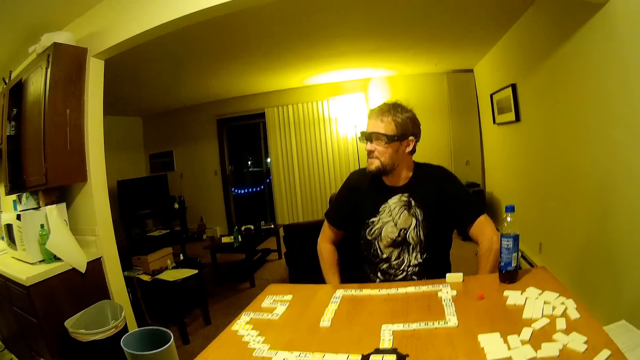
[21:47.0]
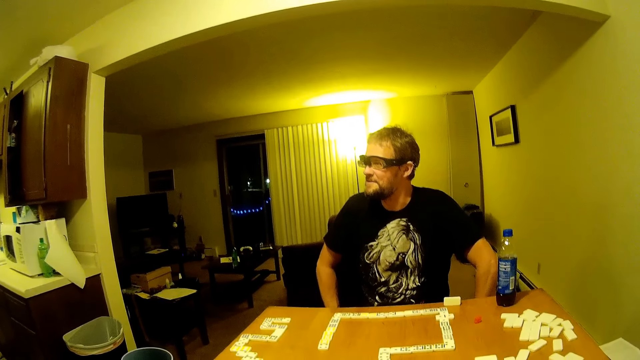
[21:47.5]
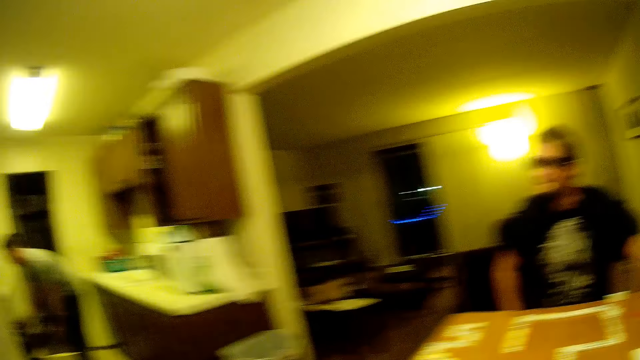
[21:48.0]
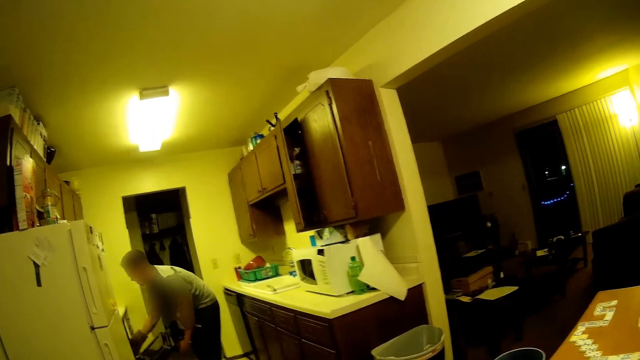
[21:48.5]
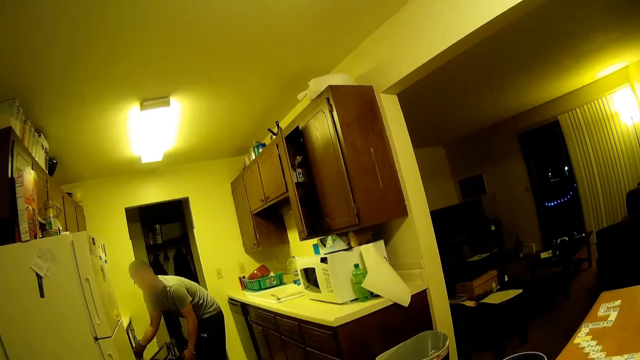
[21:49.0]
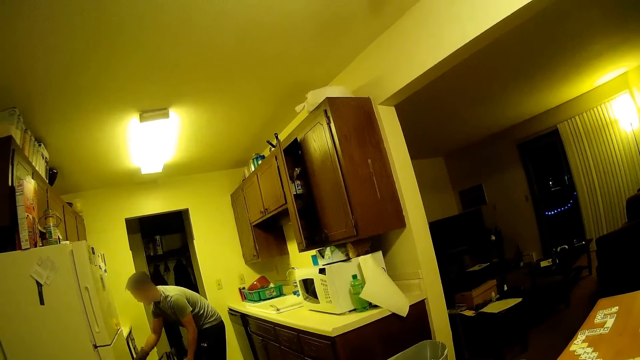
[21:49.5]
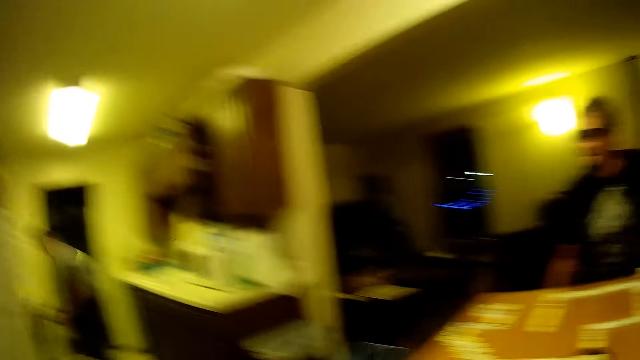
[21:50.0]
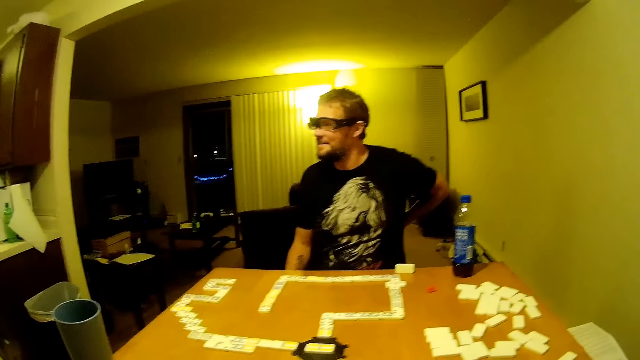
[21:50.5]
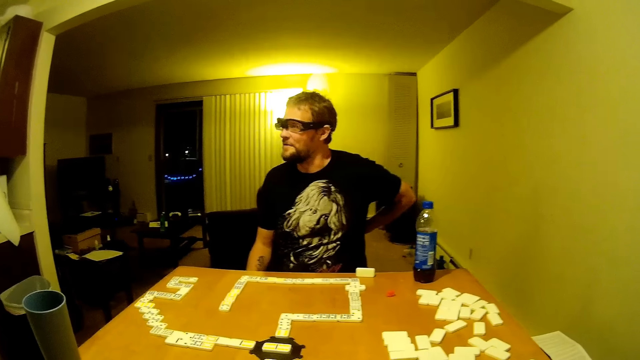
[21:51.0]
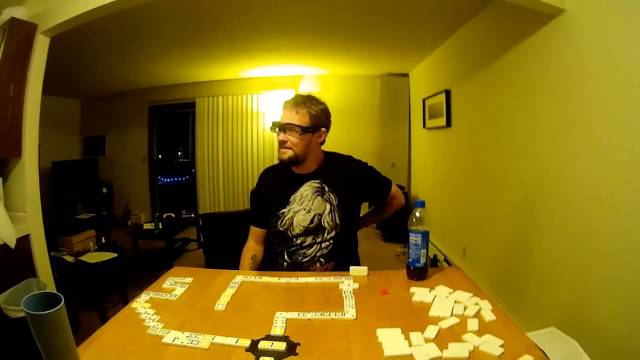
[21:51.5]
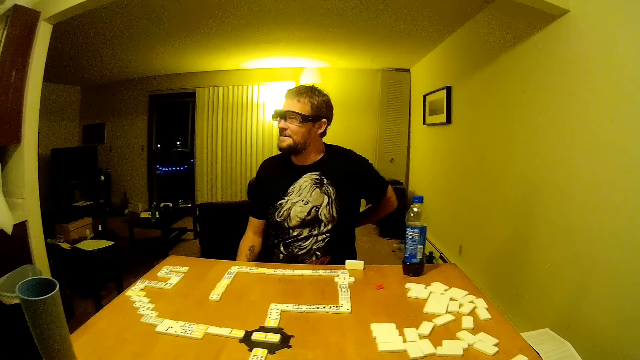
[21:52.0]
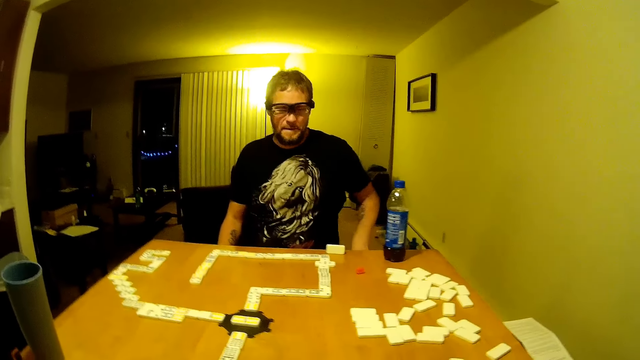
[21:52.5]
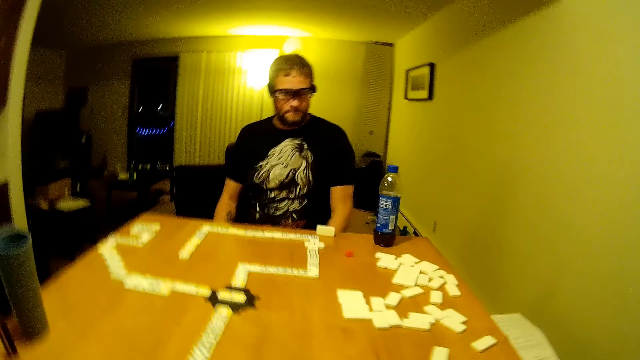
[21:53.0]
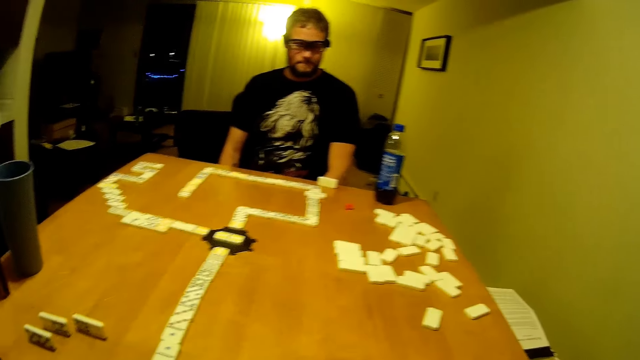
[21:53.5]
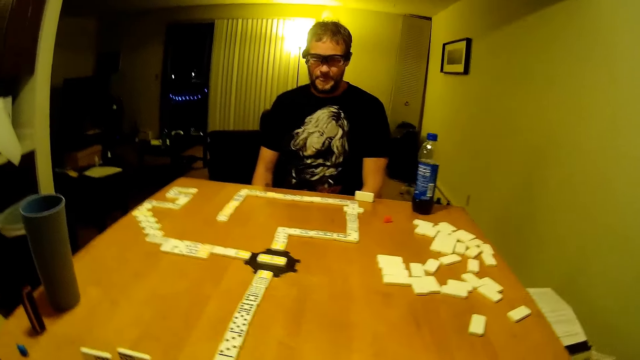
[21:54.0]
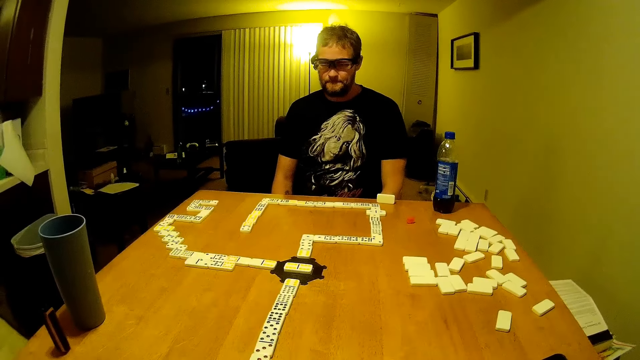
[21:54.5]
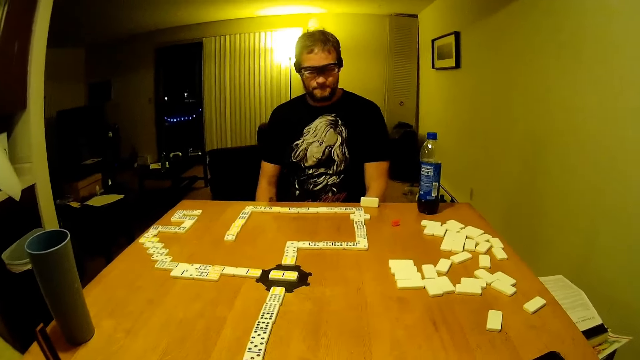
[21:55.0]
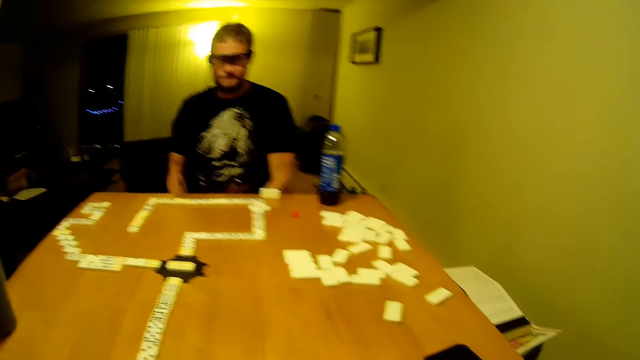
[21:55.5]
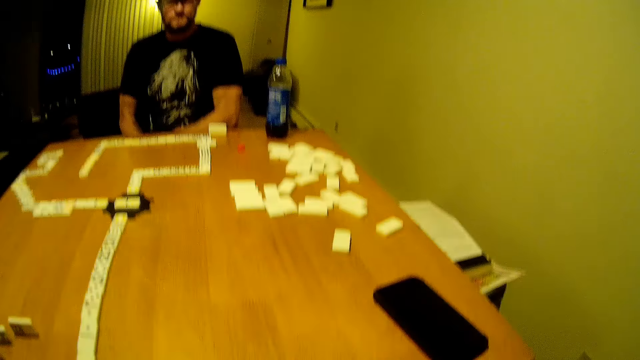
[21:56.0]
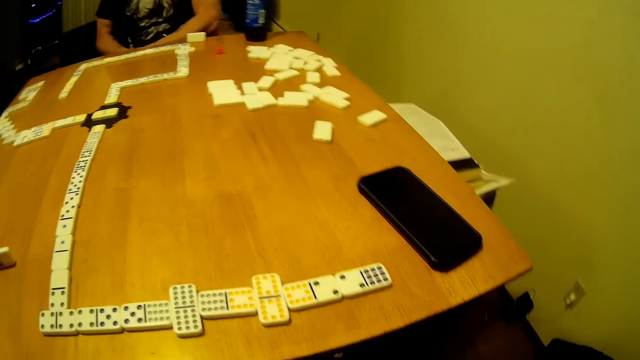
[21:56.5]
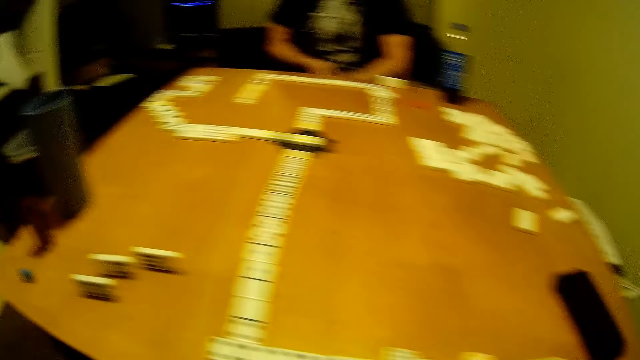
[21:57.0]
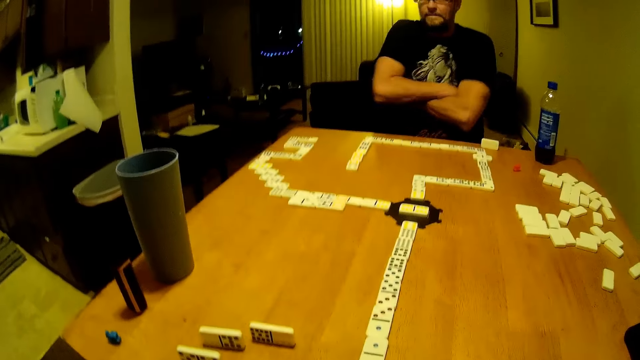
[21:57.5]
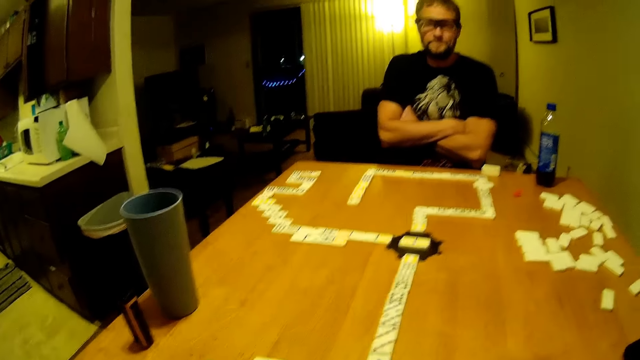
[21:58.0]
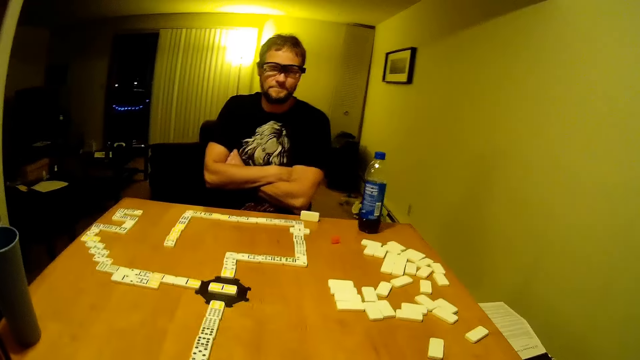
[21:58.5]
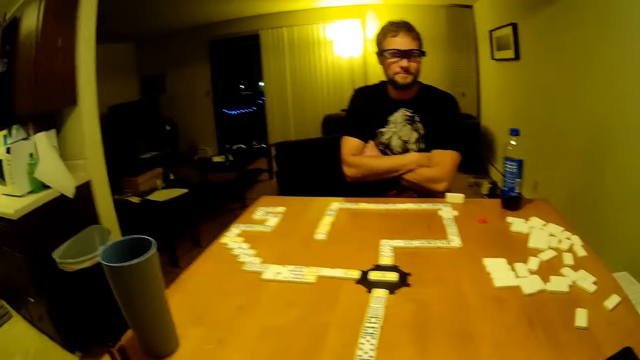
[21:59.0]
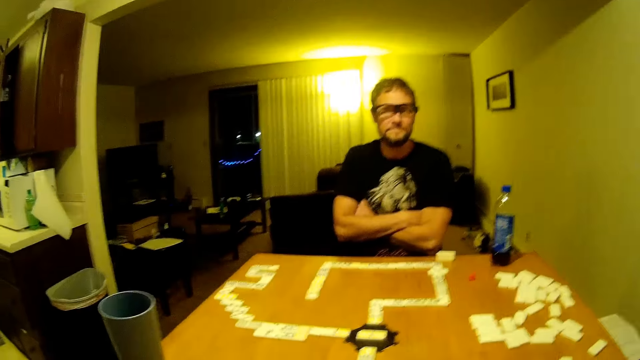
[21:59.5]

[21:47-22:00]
A man scratches his back. The man moves his hand and rubs his hands. The camera wearer looks around. The man moves his hand and holds hands.

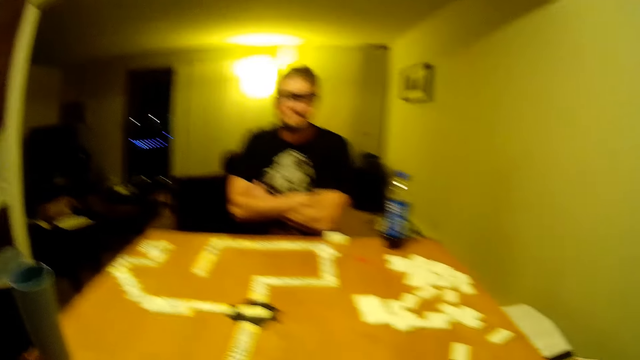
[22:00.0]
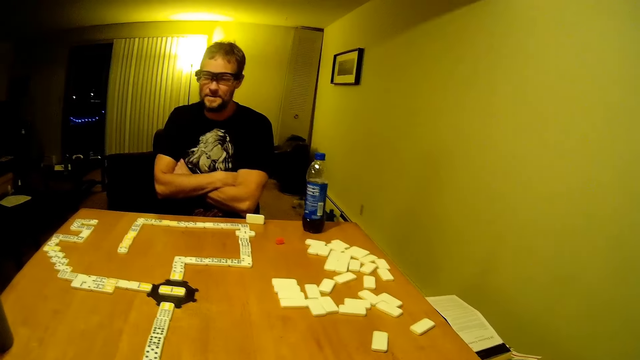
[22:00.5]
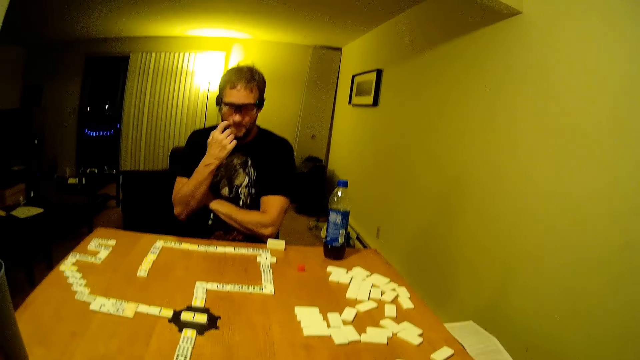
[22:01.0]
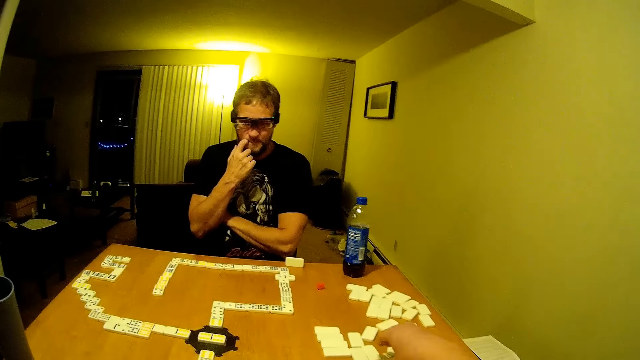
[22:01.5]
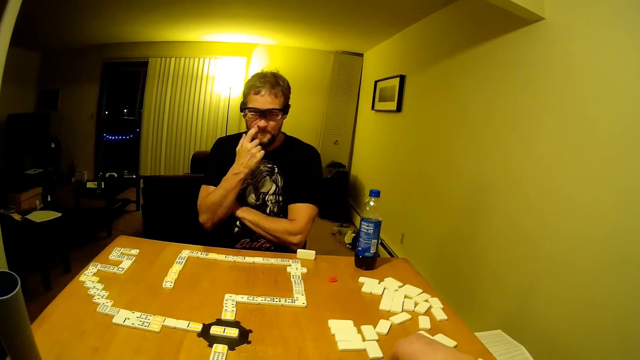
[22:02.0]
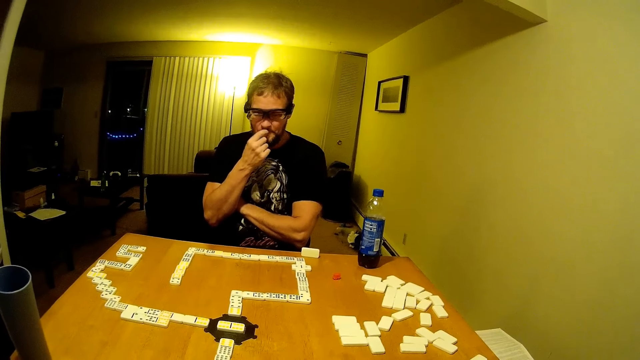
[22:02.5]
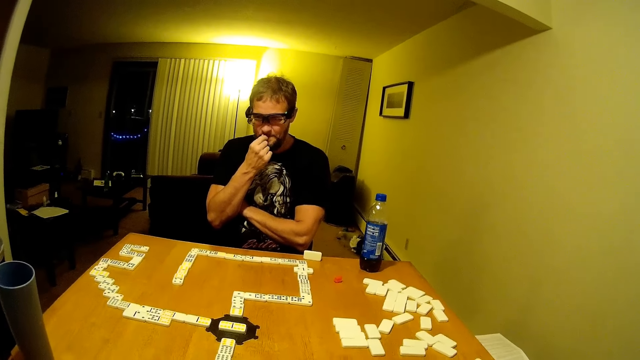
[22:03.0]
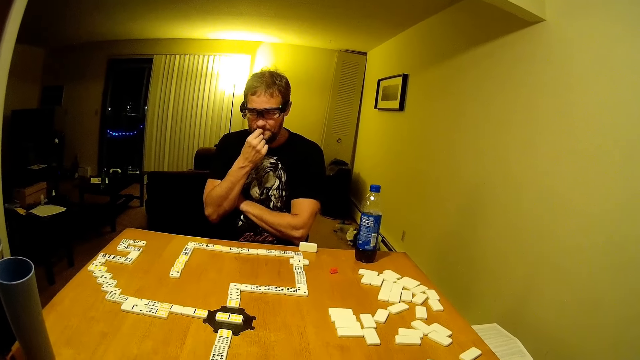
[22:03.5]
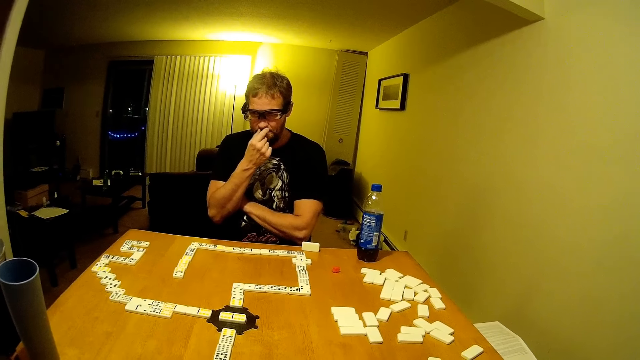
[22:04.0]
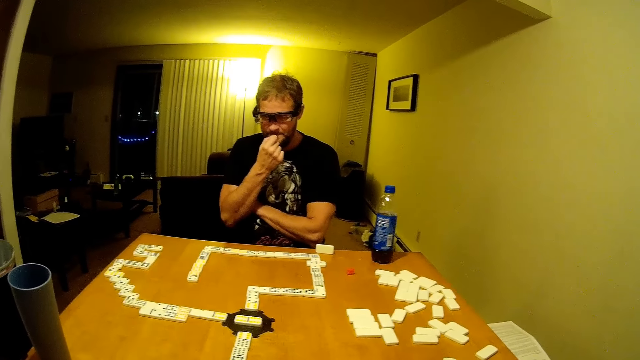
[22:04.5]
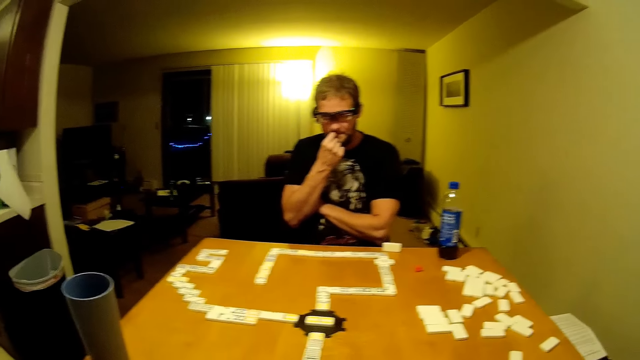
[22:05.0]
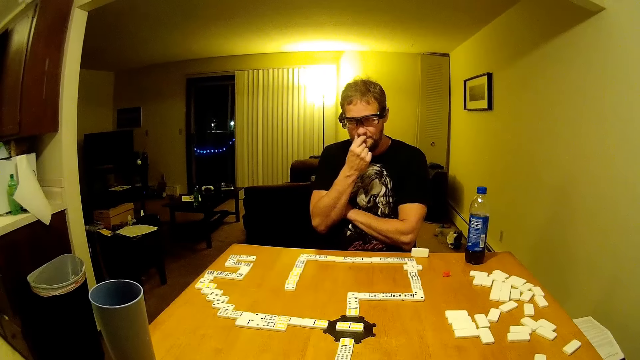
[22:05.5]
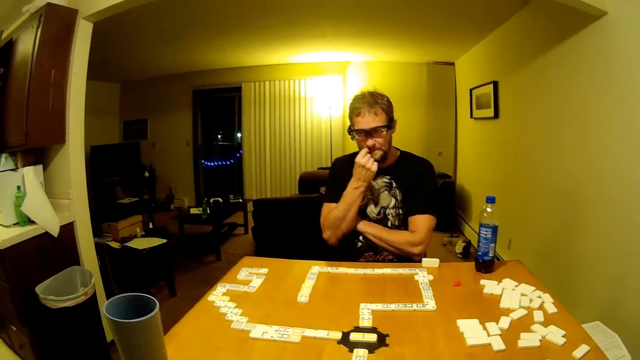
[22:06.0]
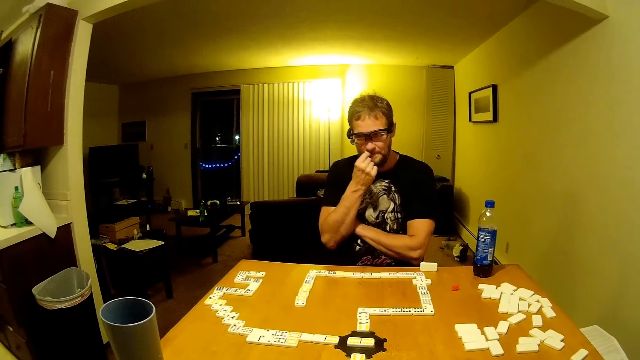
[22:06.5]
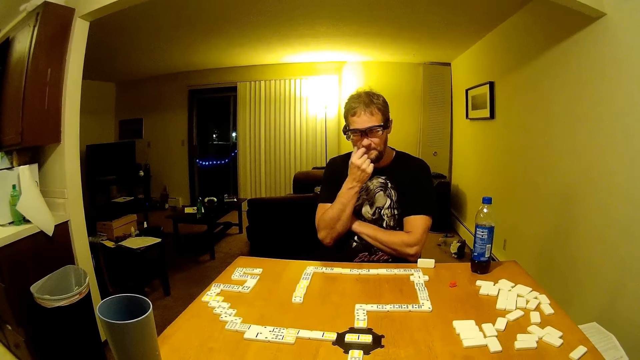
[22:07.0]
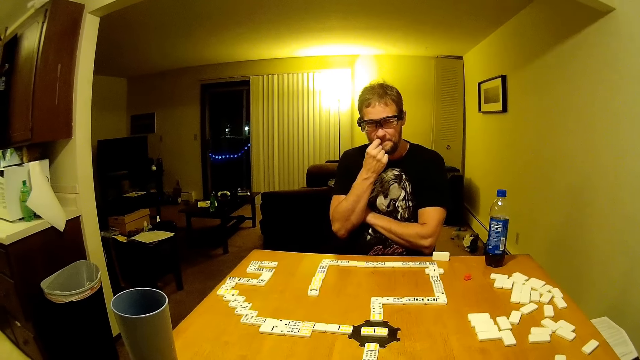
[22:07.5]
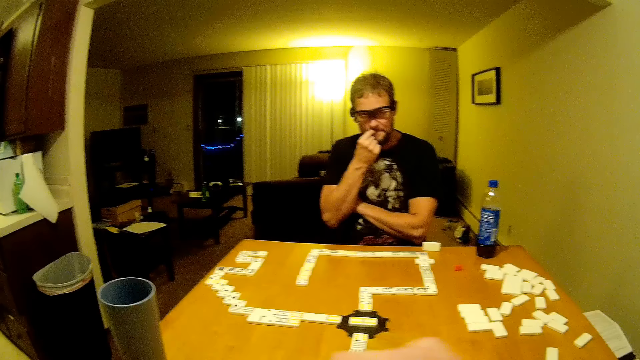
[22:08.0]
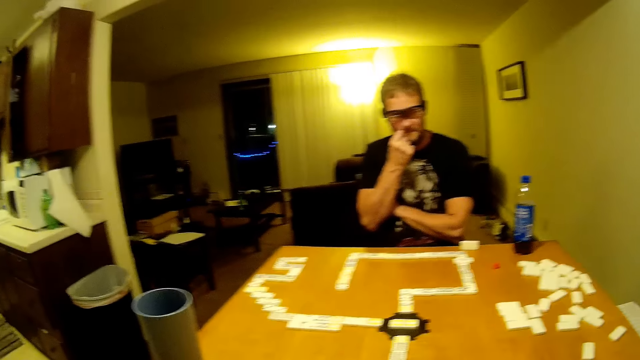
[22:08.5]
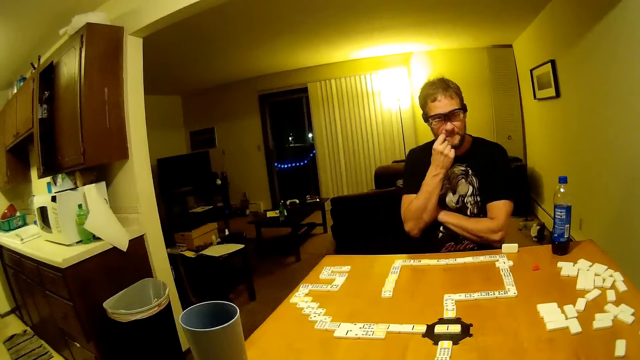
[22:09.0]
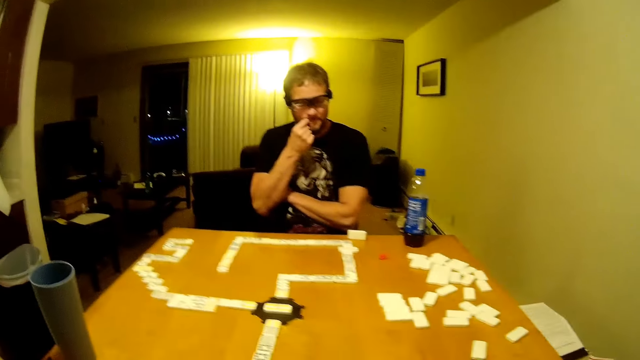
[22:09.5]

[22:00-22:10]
A man moves his hand and scratches his face. The man touches his mustache. The camera wearer looks around.
